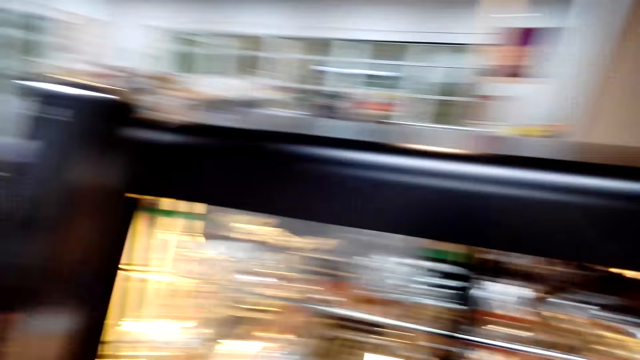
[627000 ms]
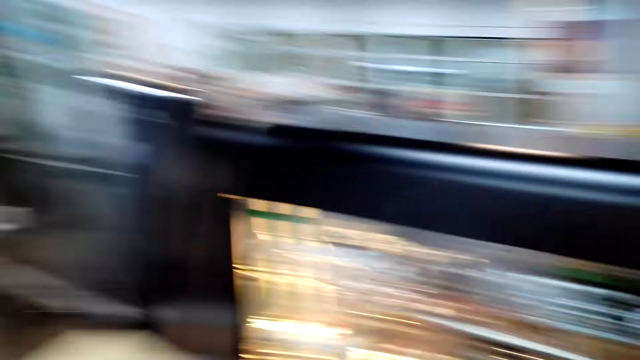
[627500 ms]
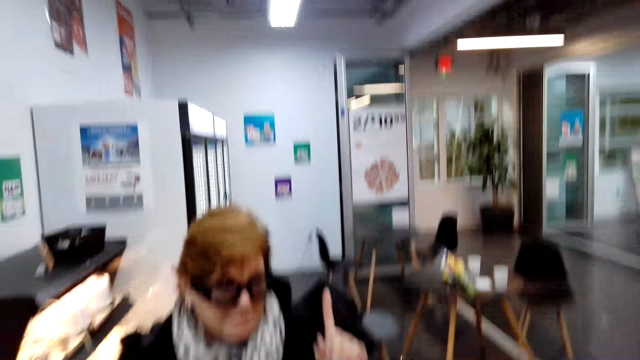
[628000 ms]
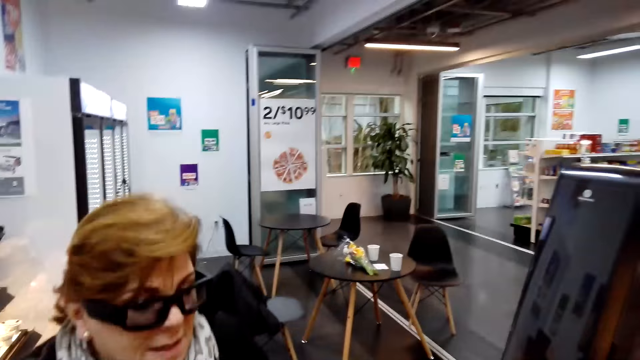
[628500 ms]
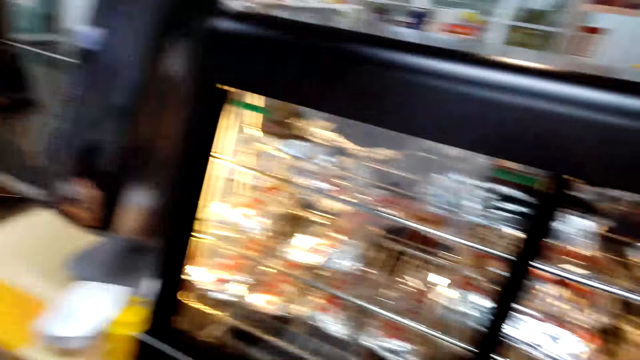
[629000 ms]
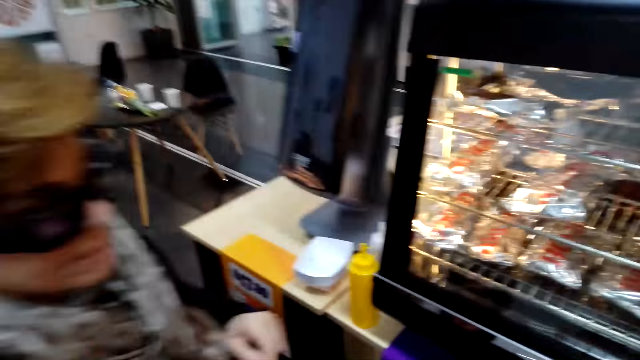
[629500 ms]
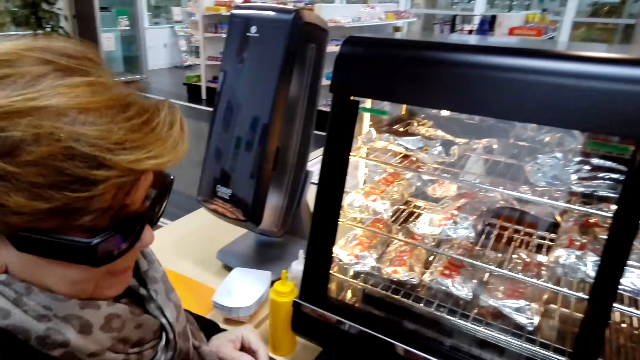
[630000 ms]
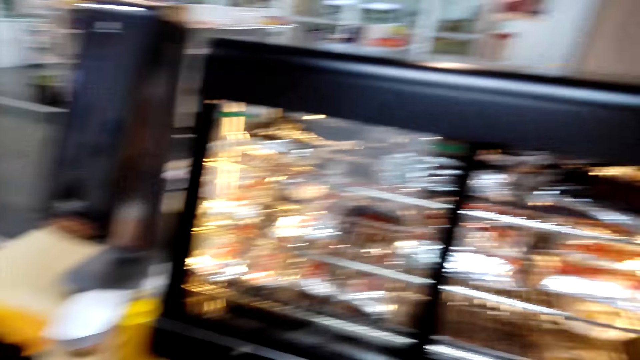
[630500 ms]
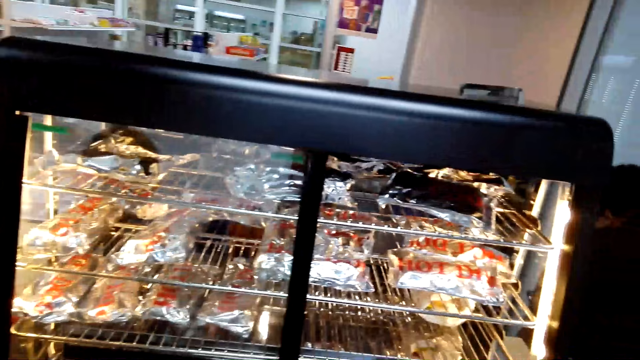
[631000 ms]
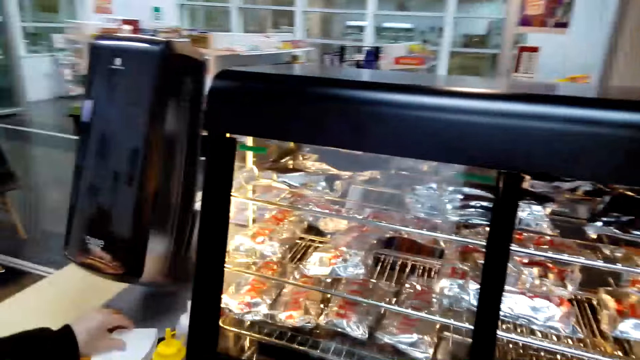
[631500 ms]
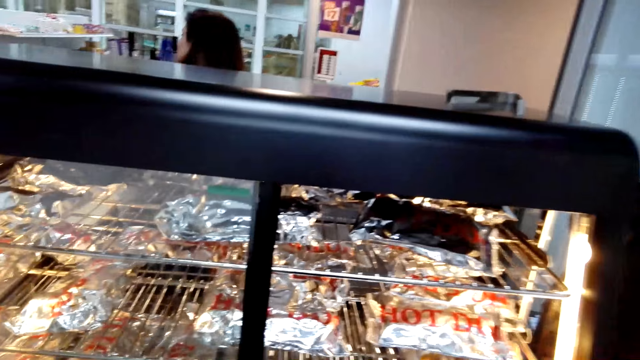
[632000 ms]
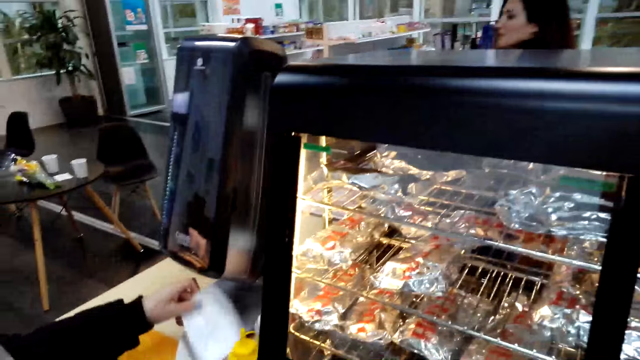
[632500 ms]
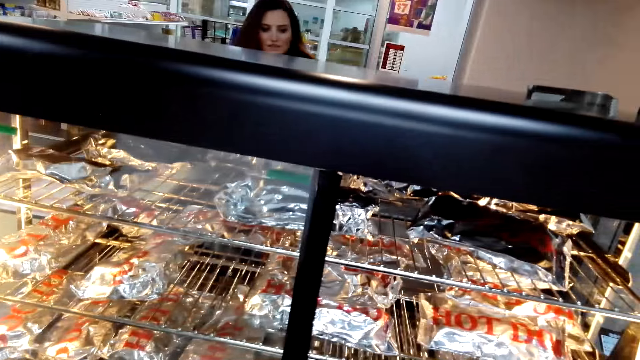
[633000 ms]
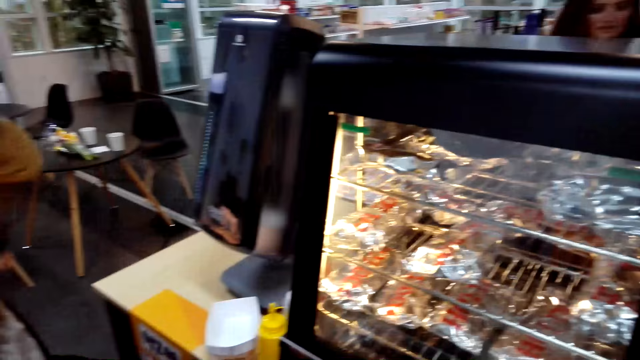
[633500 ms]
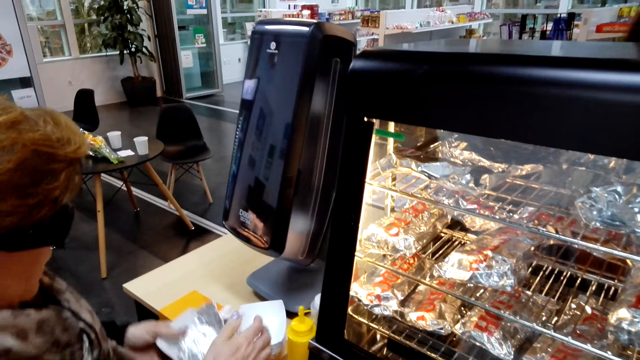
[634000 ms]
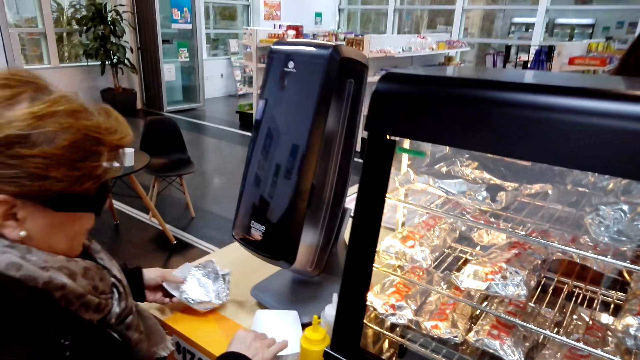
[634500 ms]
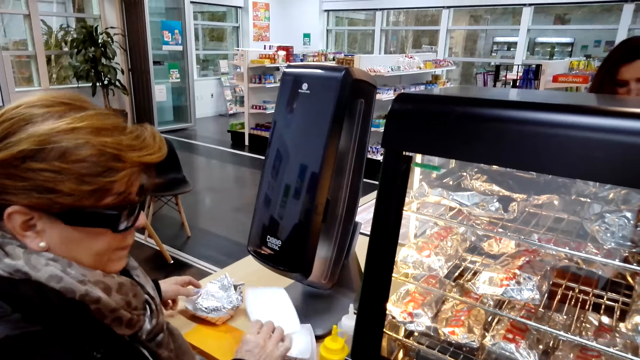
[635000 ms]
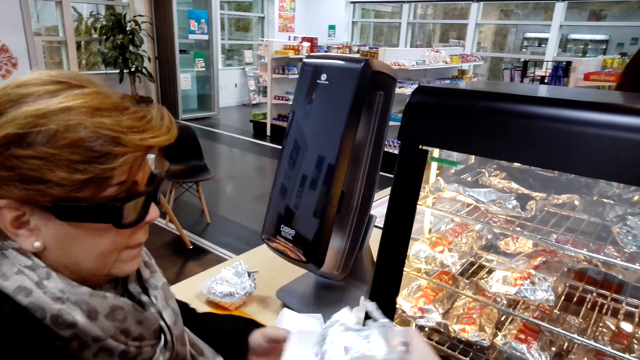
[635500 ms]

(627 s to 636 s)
The camera wearer converses with a woman. They talk with the woman and look around. The woman picks the paper towel. The woman holds something.

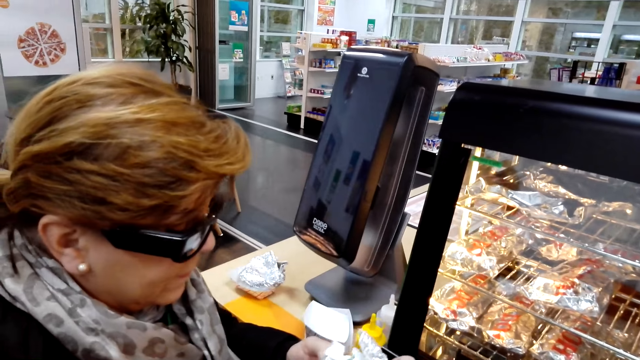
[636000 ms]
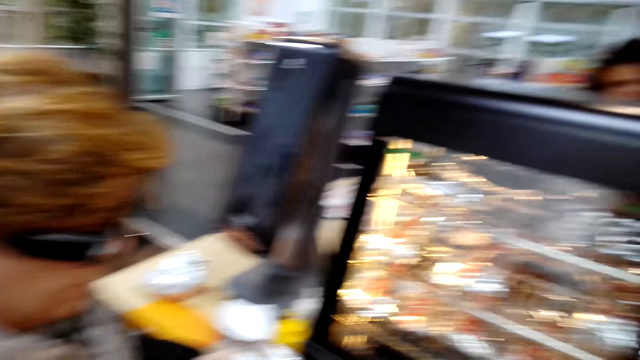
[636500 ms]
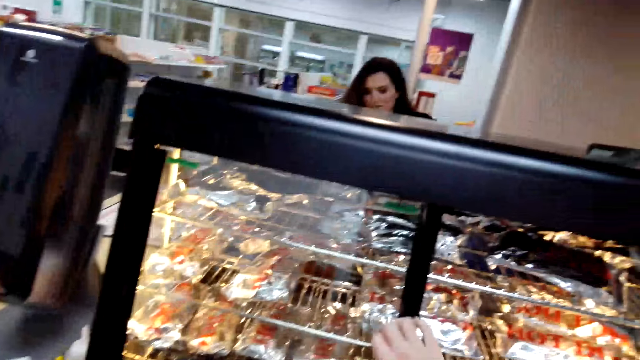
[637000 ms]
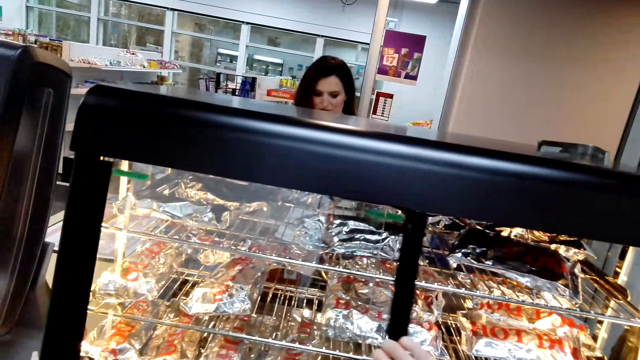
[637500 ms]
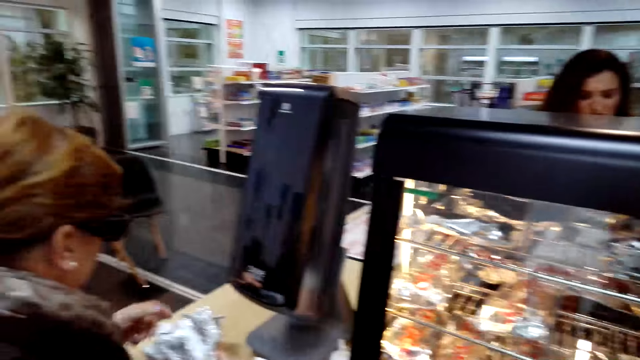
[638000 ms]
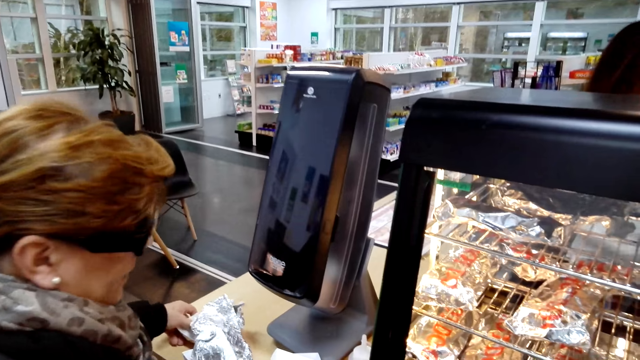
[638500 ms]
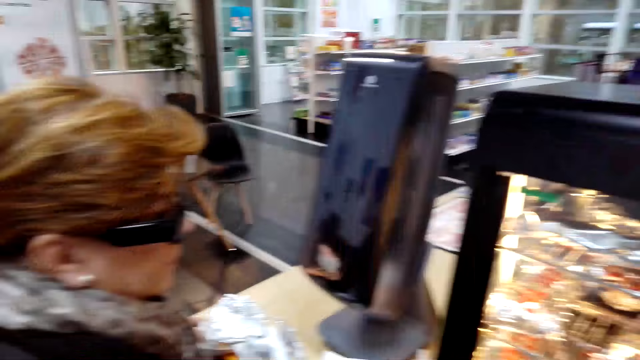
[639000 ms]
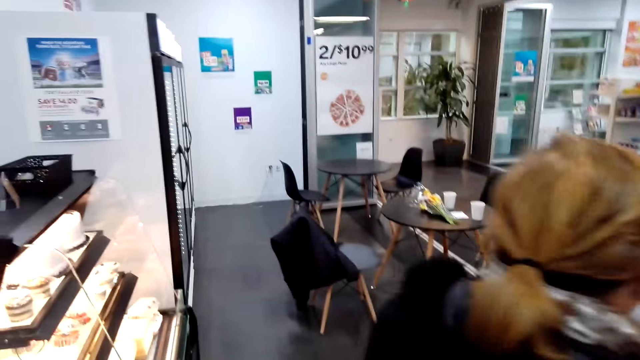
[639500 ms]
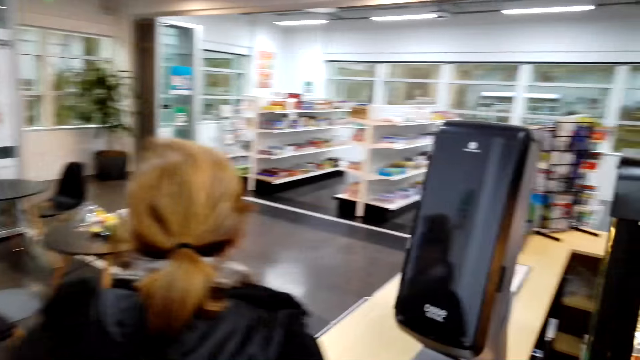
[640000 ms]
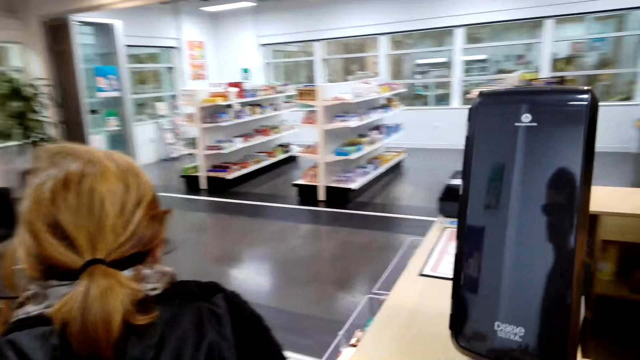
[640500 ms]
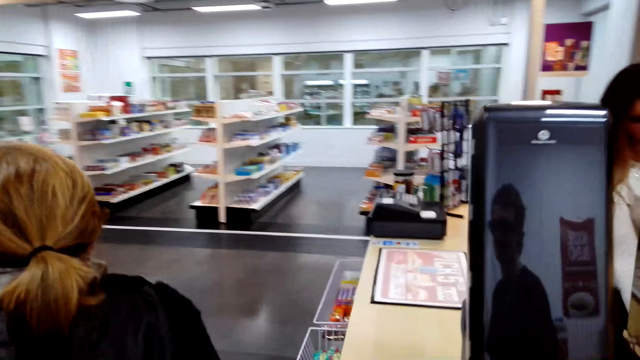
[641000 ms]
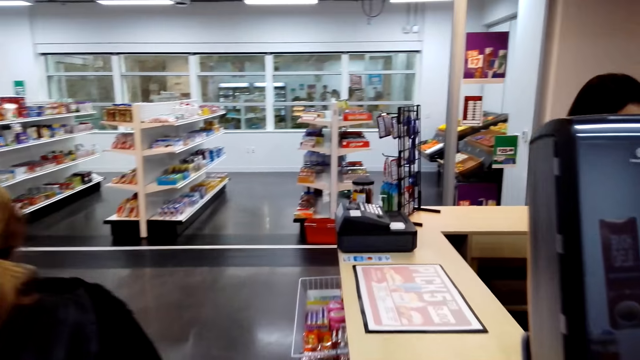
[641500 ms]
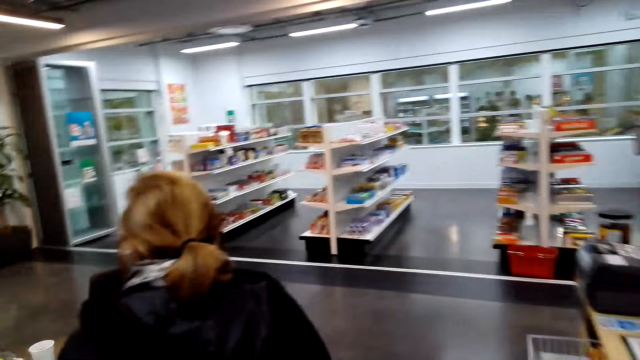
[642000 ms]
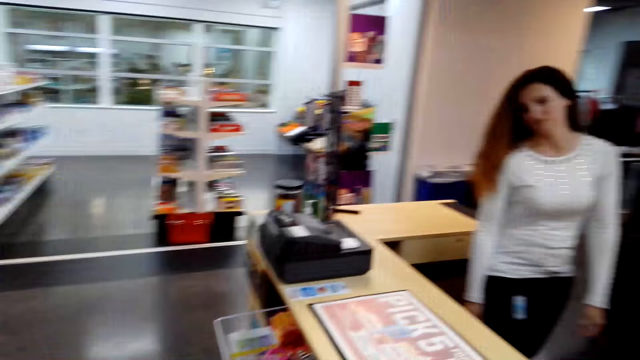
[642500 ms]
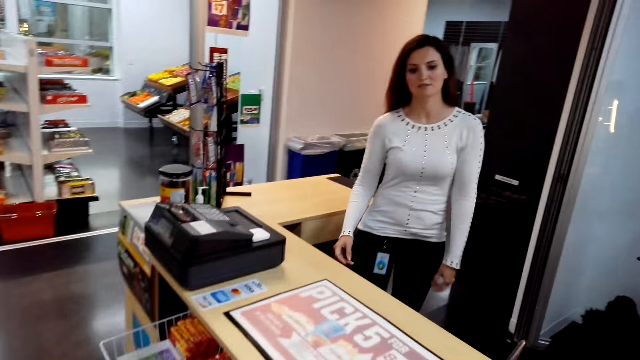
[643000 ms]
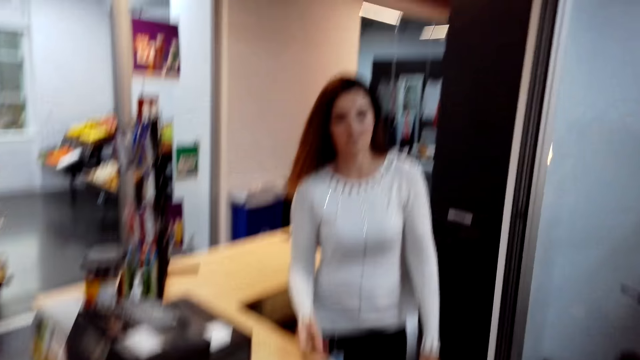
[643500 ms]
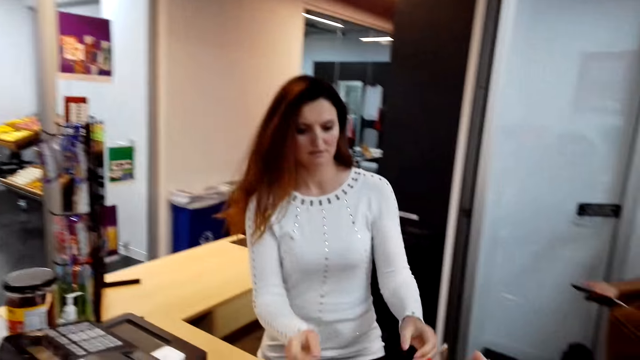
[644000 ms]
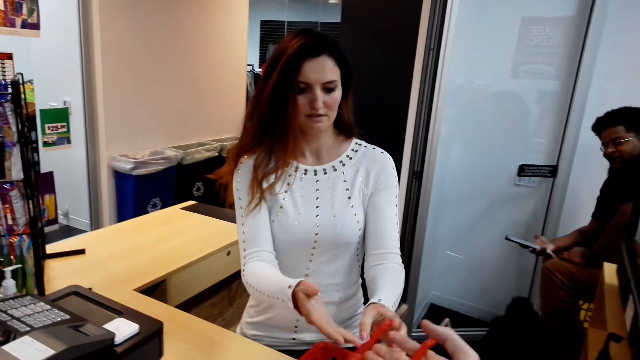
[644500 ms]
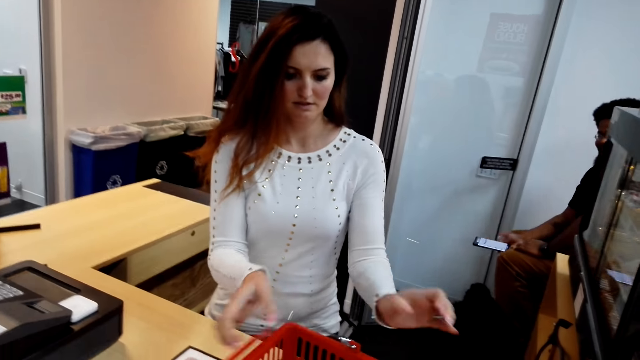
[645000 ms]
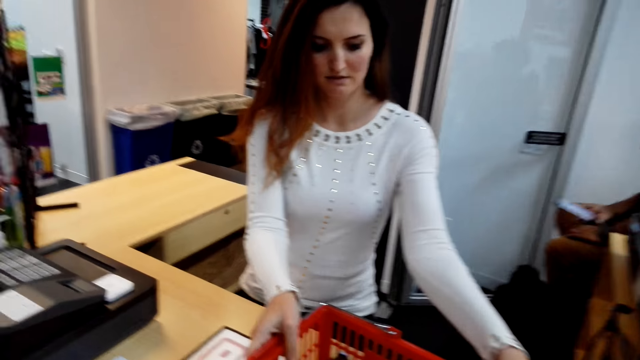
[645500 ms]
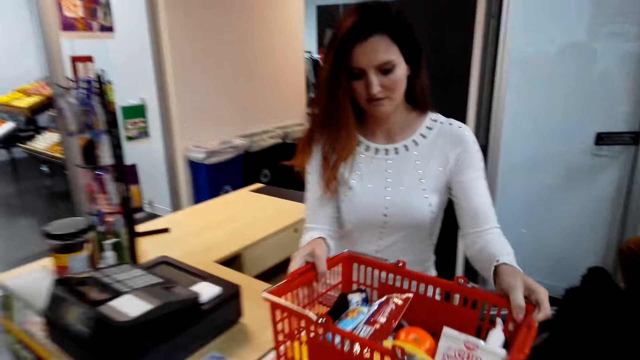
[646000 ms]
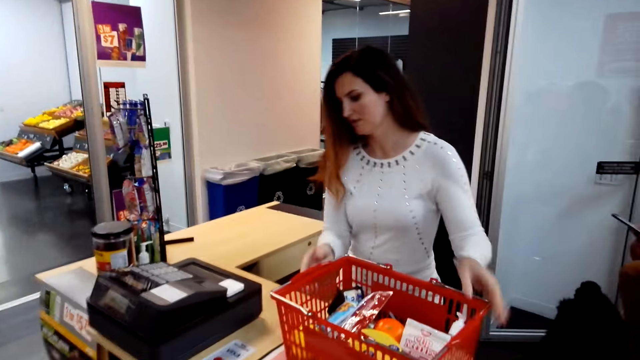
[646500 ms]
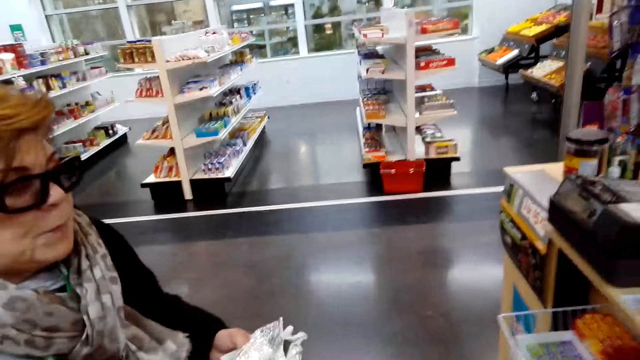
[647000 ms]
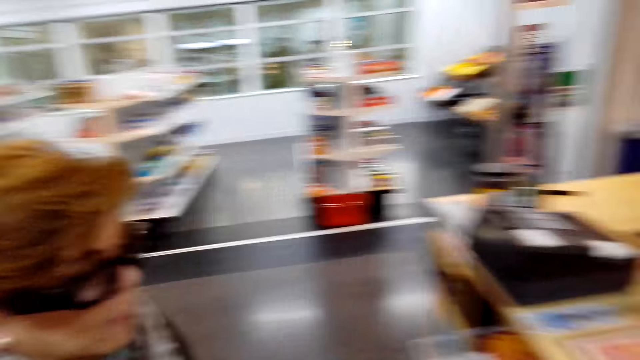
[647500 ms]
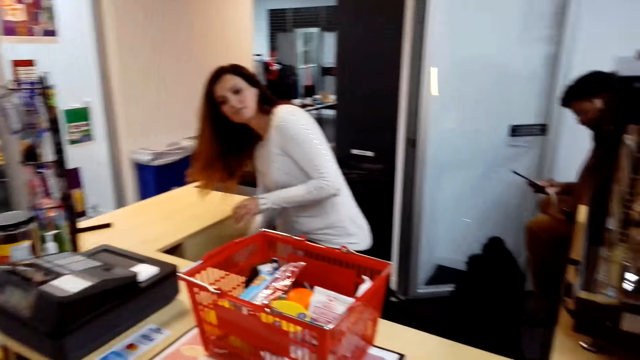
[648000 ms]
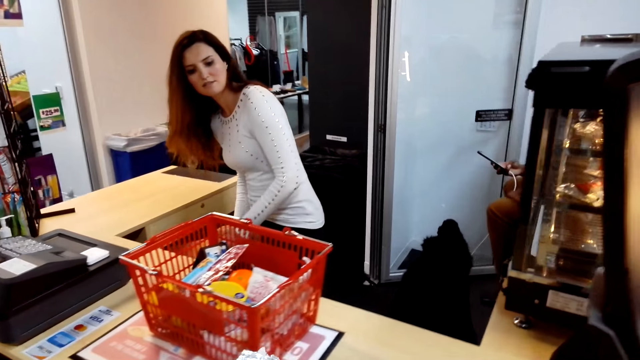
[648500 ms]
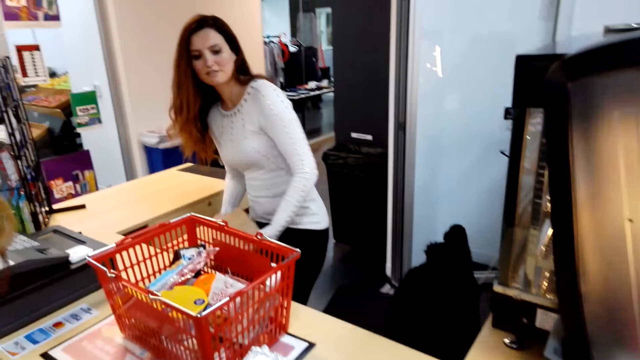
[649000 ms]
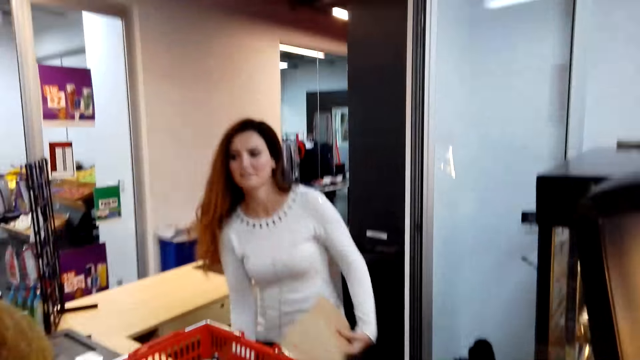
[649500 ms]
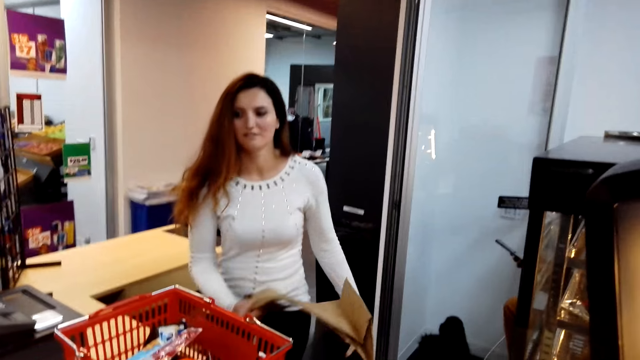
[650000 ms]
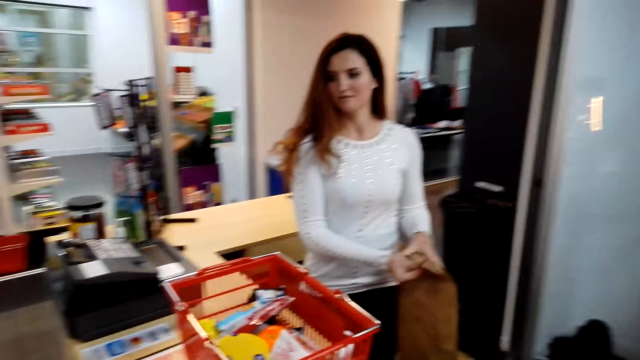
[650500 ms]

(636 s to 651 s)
A woman picks the food. The camera wearer closes the freezer or oven. They look around and talk with the woman. A cashier moves the shopping basket. The camera wearer and the woman walk towards the counter. They look around and converse with the woman and another woman.
